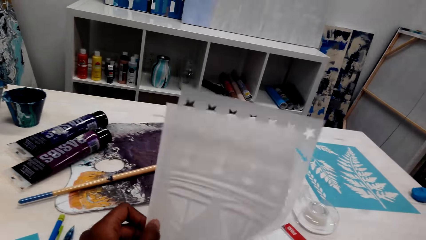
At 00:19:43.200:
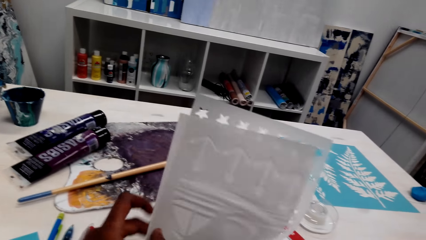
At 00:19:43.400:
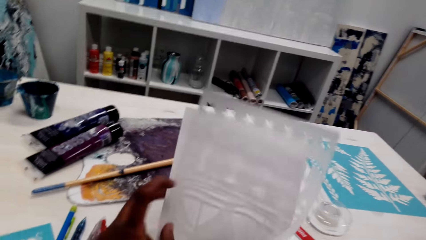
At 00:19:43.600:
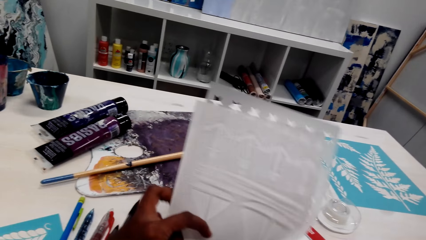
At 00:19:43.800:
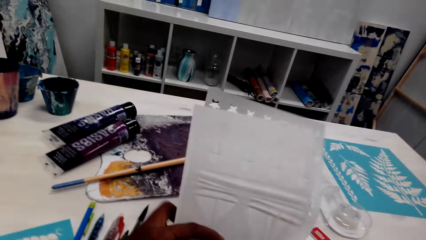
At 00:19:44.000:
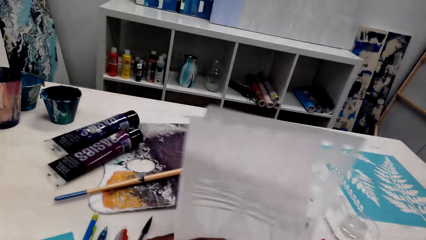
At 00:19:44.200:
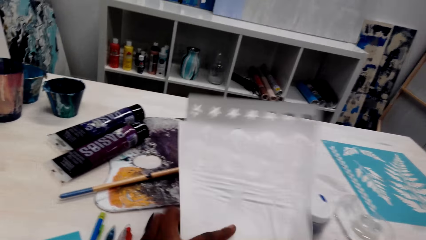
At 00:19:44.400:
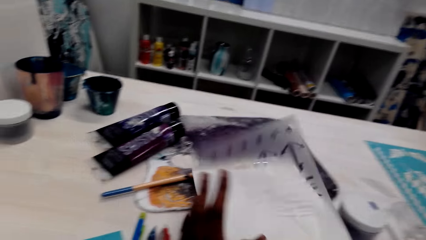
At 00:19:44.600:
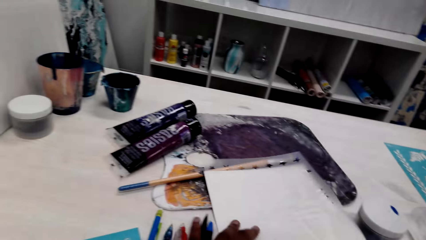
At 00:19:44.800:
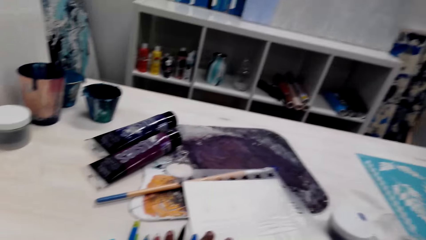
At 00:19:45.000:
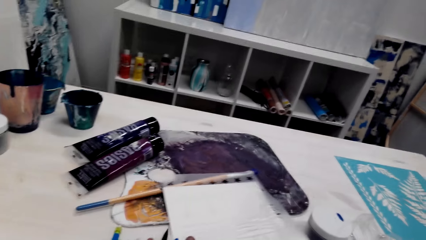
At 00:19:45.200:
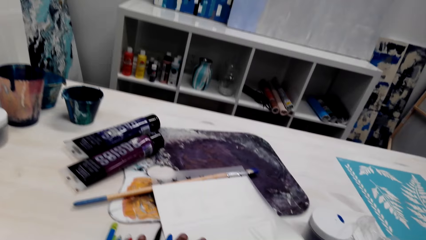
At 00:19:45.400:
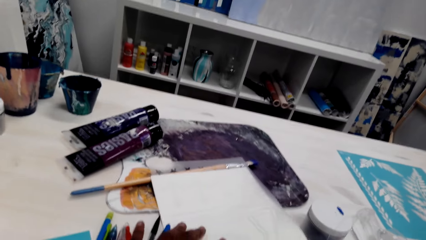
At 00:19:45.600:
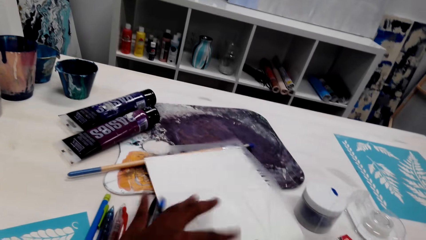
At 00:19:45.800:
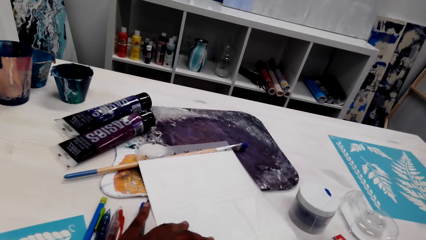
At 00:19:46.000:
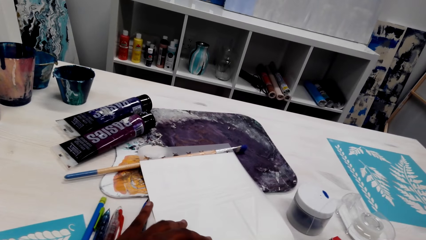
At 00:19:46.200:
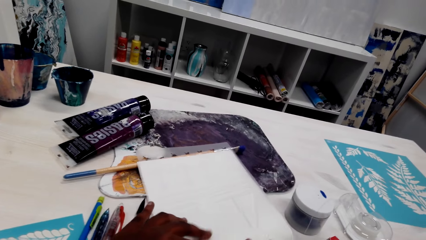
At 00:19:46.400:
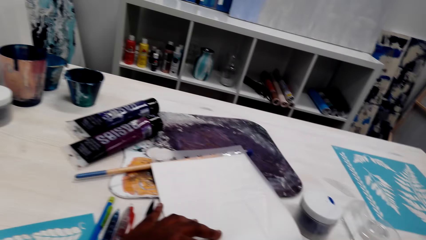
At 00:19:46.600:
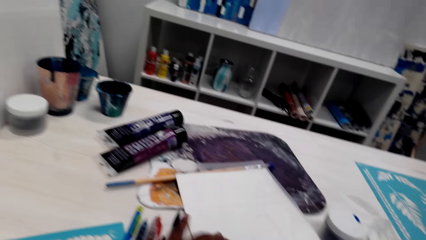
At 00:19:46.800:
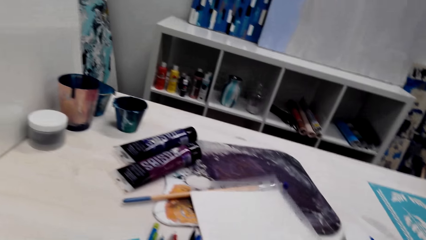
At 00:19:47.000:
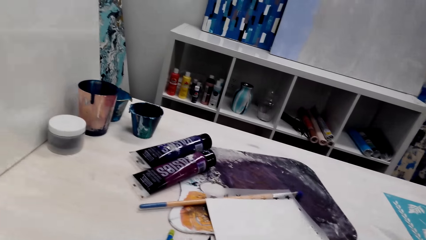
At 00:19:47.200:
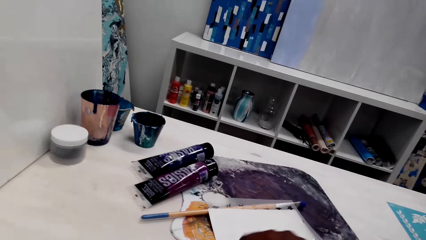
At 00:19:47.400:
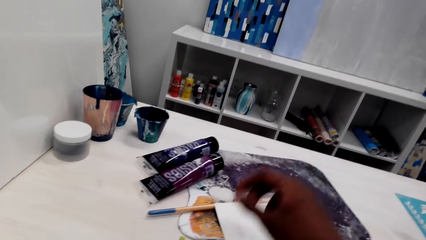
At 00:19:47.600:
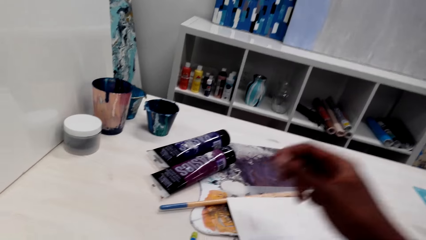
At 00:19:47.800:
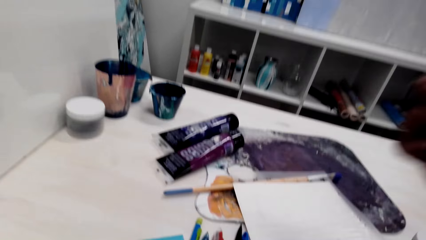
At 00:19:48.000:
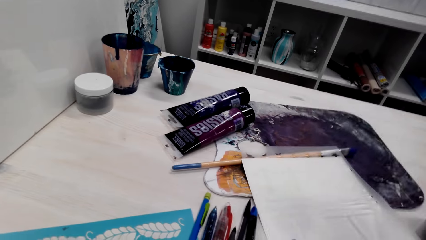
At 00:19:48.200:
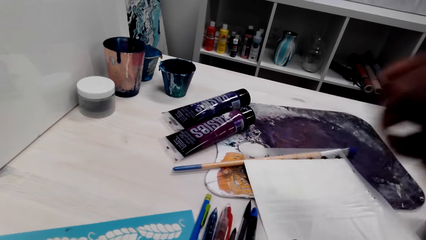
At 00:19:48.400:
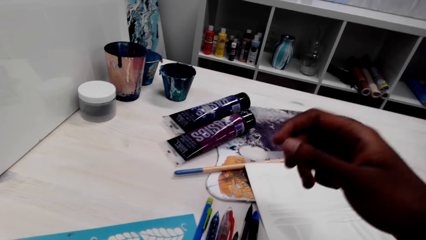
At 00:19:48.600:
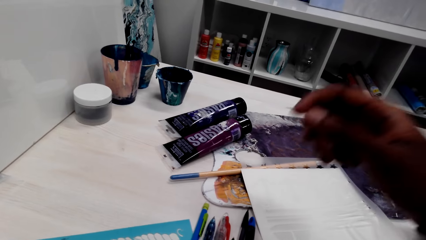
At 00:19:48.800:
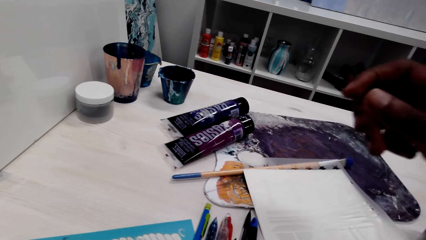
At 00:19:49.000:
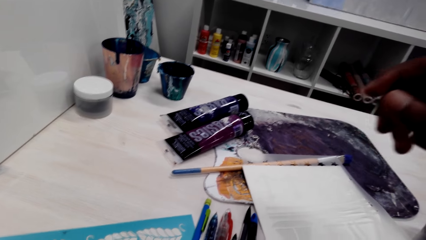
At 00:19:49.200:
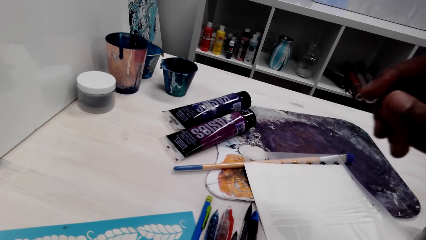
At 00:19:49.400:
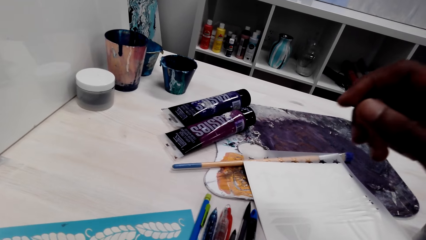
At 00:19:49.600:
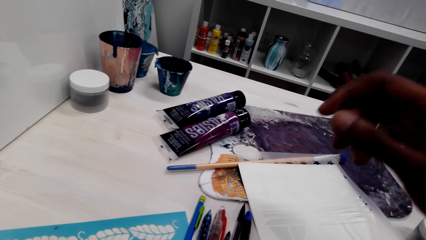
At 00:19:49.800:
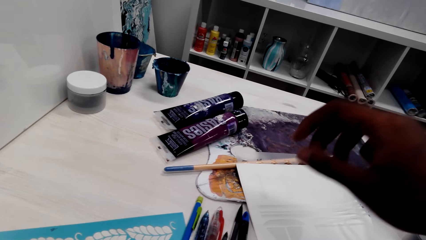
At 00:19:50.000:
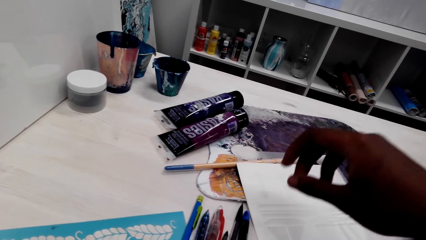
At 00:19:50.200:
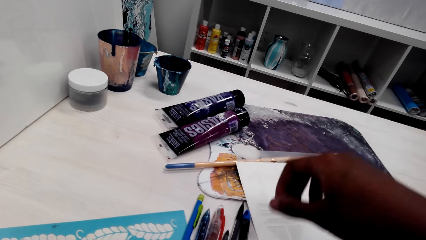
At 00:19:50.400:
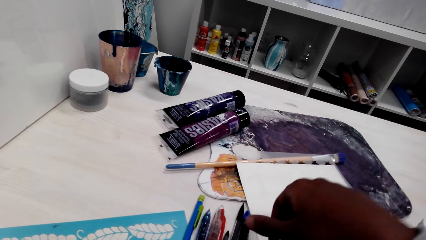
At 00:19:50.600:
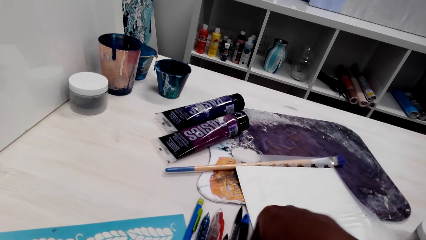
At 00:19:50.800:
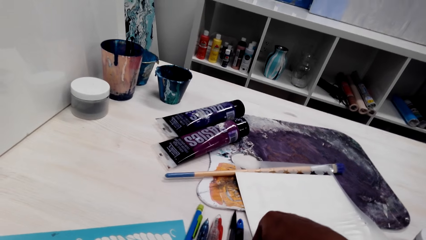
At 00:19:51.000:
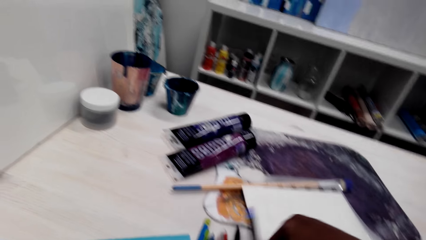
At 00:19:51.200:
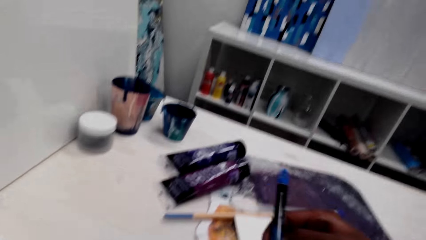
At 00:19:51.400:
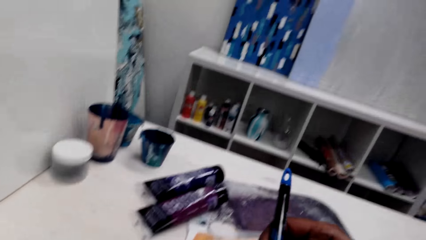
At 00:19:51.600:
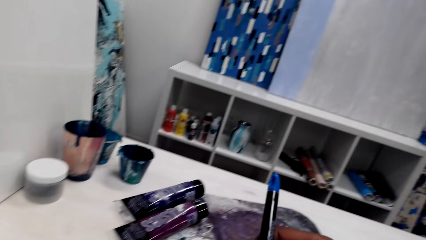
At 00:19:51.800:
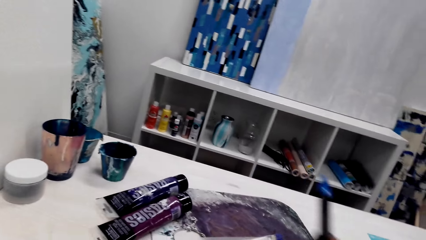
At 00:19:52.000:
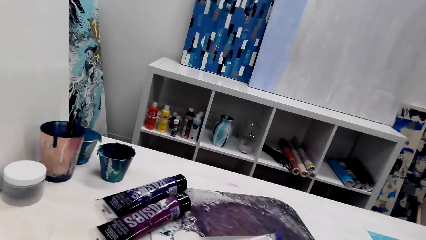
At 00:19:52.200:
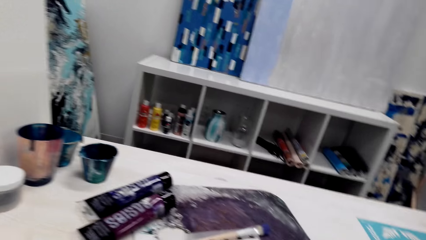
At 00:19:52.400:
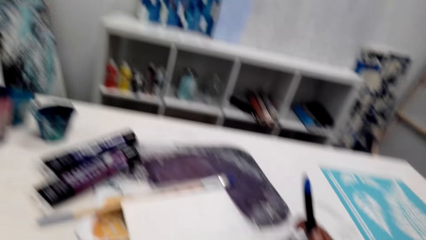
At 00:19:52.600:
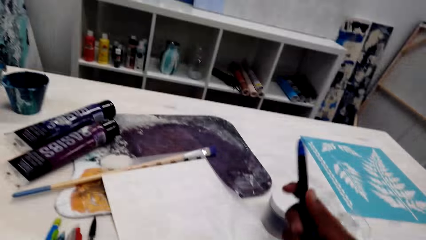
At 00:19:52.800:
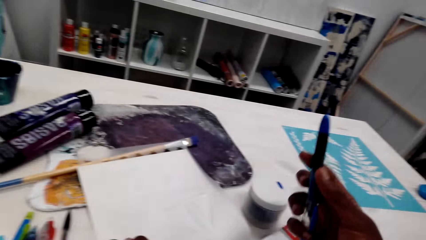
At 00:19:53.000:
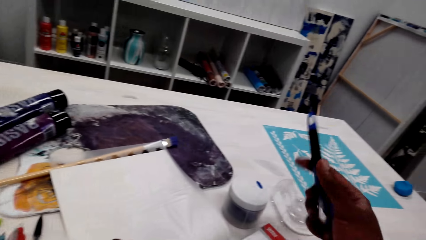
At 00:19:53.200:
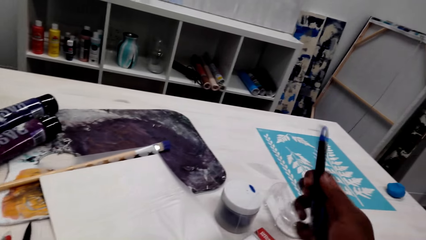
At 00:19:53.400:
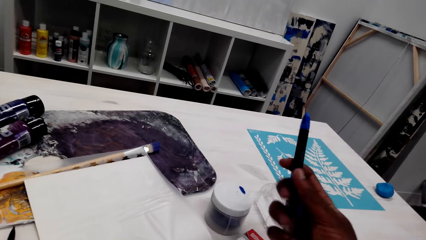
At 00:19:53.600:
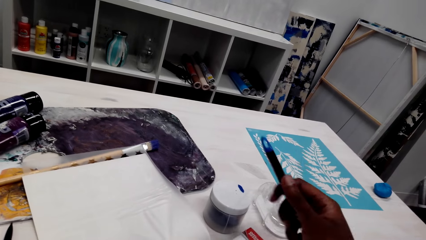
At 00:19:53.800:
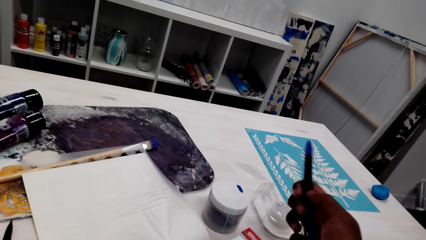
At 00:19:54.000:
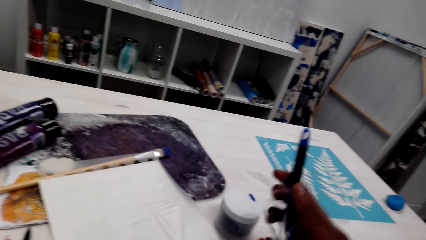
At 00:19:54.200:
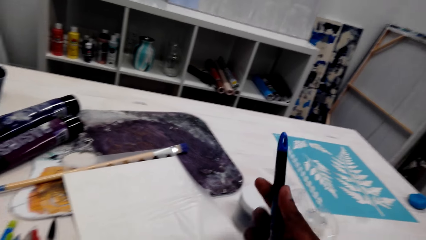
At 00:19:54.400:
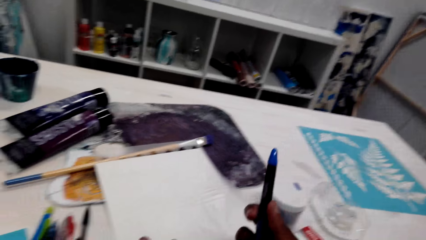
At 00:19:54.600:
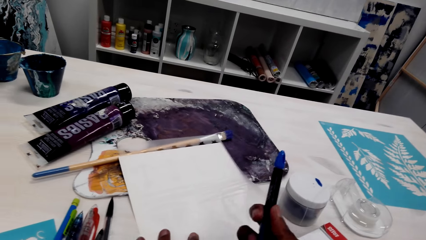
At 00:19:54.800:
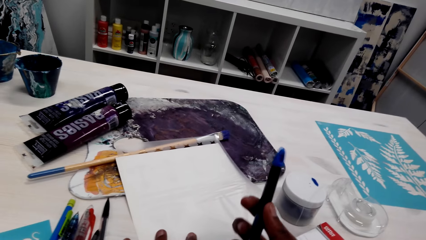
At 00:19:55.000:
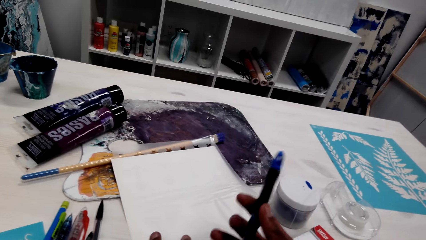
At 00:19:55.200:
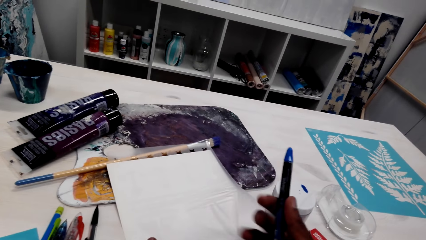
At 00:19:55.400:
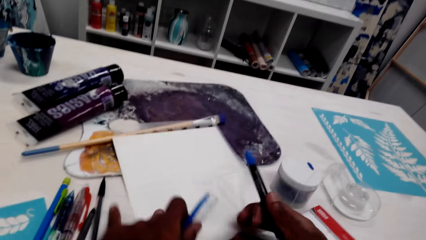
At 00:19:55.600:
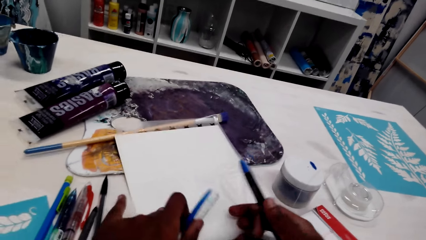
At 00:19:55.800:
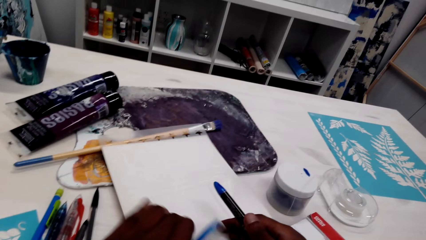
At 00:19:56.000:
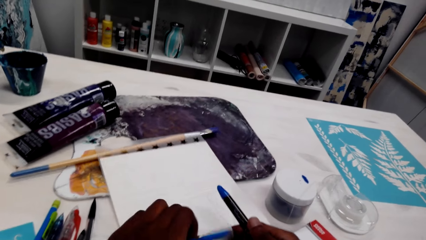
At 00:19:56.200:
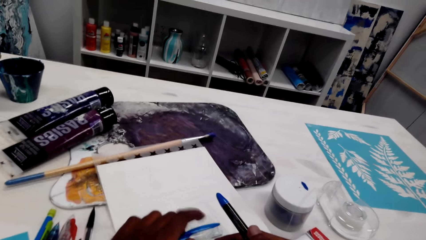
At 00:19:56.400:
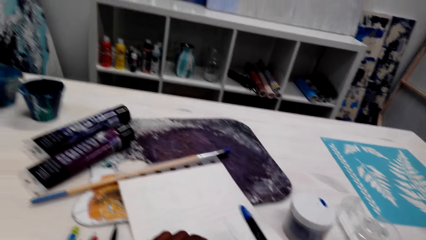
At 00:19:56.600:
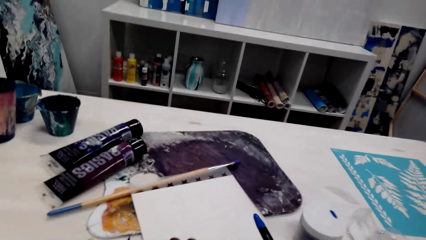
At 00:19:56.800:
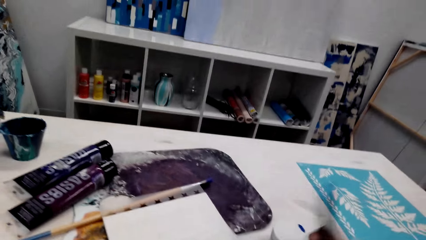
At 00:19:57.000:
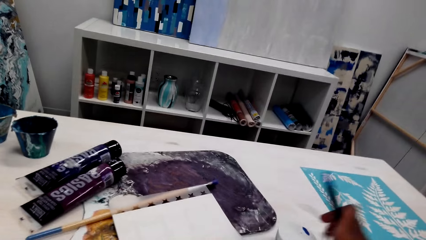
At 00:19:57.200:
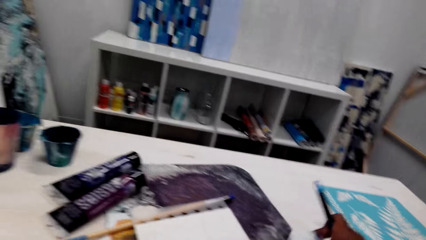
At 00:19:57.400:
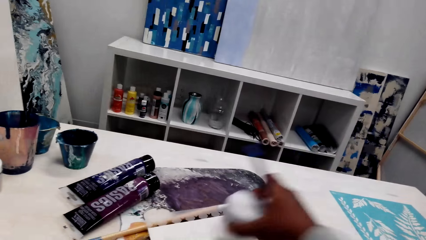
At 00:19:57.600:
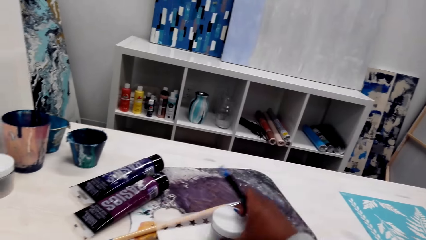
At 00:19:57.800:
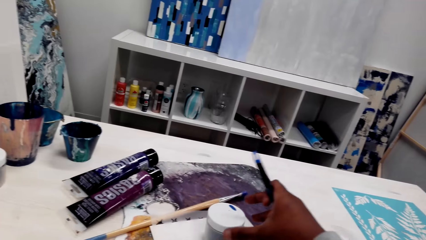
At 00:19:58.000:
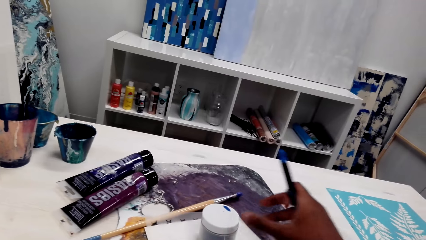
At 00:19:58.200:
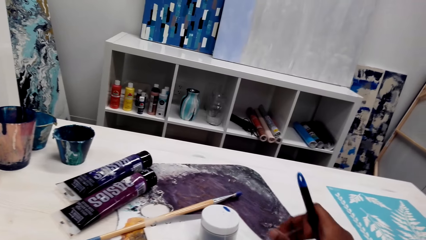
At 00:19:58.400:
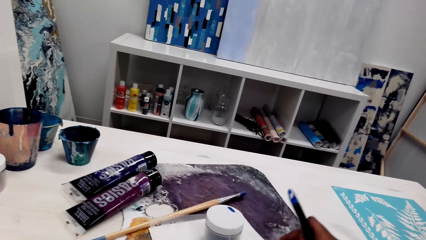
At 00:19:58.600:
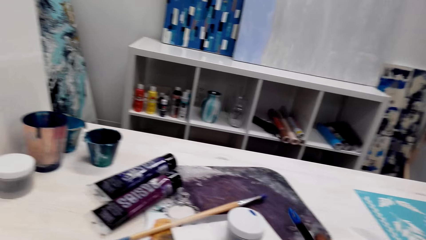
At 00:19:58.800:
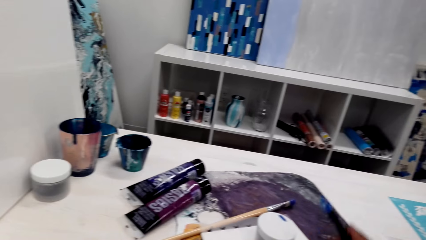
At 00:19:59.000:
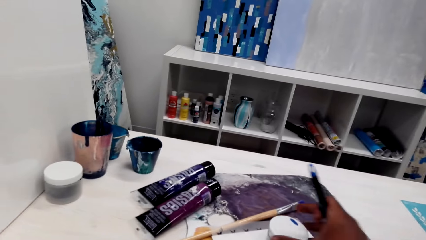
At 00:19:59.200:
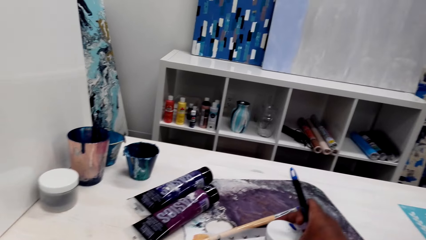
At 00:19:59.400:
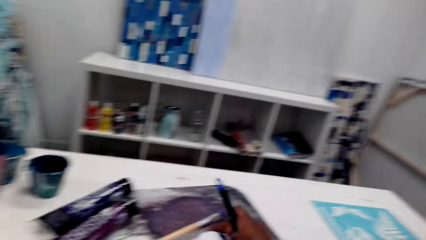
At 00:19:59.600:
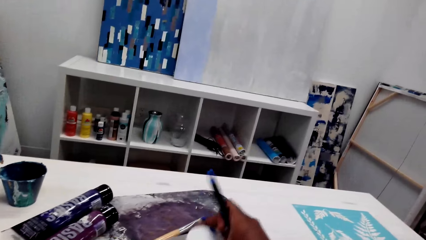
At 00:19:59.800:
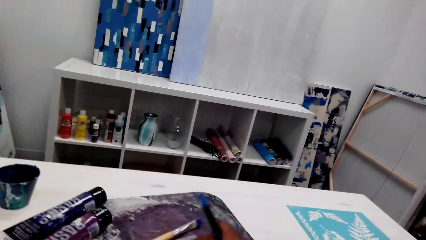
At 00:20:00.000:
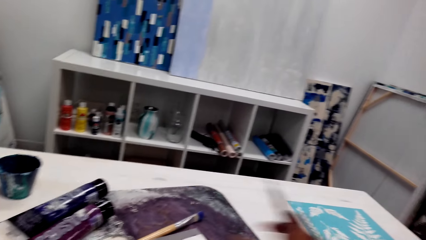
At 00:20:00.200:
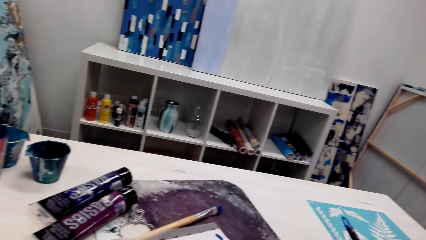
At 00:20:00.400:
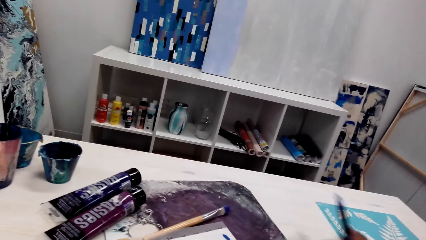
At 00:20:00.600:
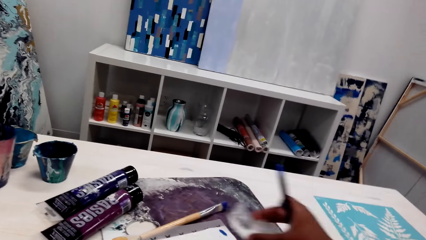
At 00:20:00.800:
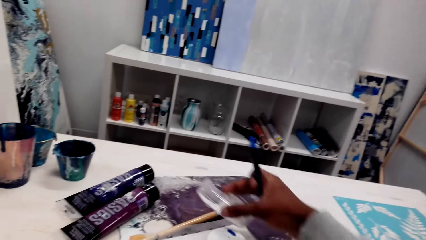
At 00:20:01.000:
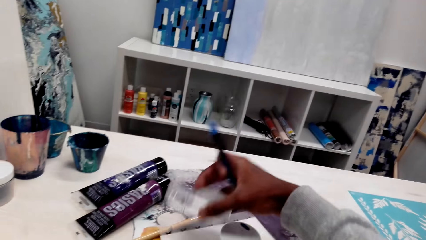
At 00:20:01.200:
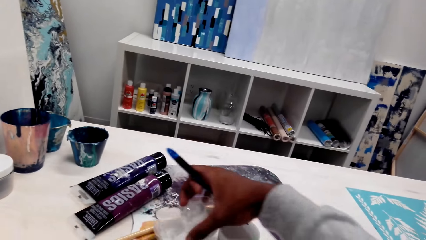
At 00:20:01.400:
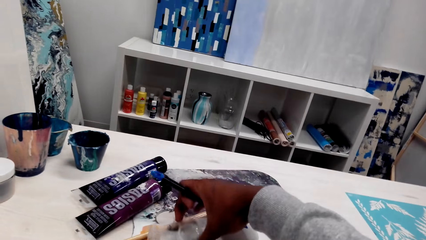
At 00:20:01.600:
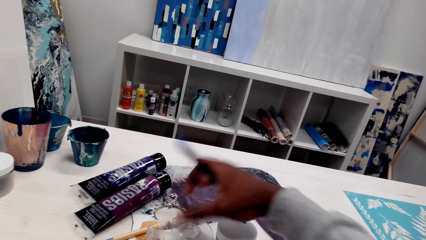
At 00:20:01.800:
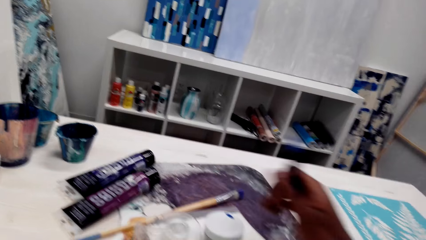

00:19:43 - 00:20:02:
The camera wearer lays the book on the table. They move the right hand. They pick up a pen from the table with the right hand. They open the pen with the right hand. They move around the right hand. They open the pen with the left hand. They move around both hands. They pick up the pen with the left hand. They move the pen on the right hand. They place a small container on the book. They move the small container with the right hand. They move around items on the table. They move the container with the right hand.
